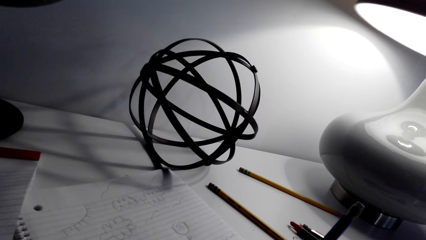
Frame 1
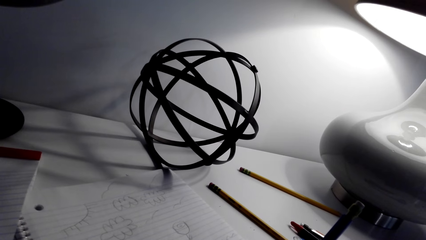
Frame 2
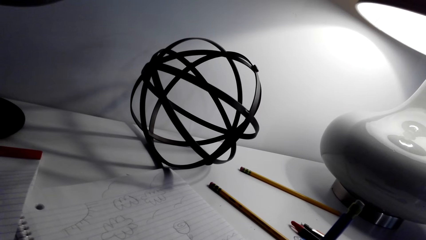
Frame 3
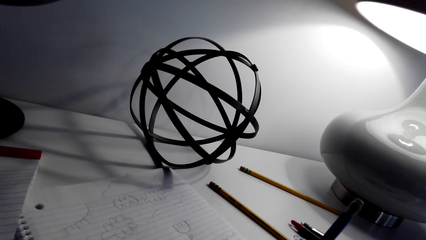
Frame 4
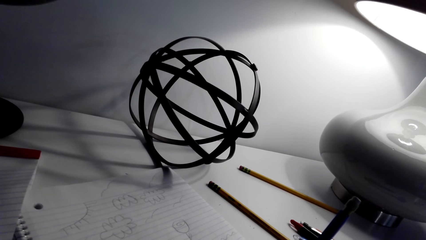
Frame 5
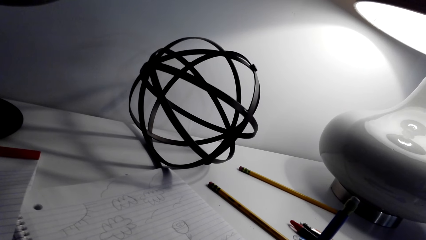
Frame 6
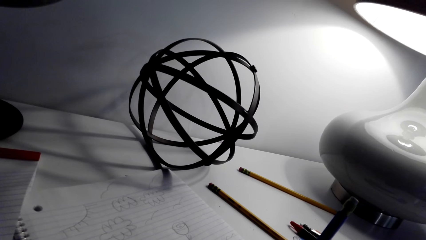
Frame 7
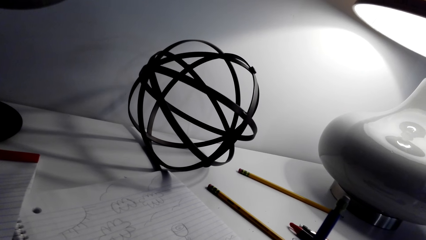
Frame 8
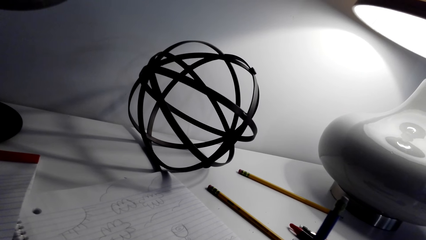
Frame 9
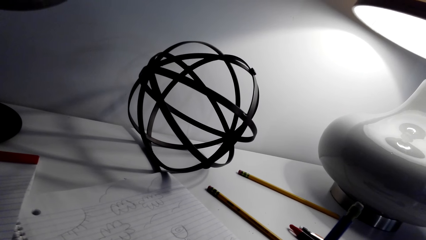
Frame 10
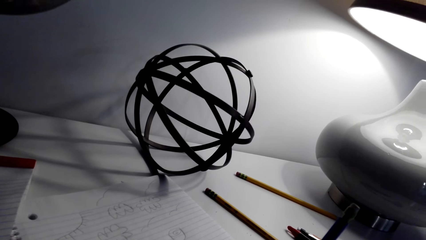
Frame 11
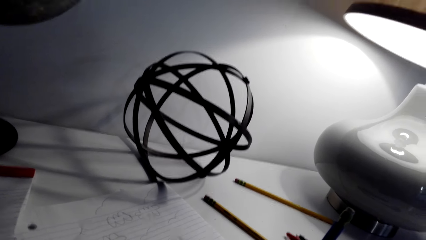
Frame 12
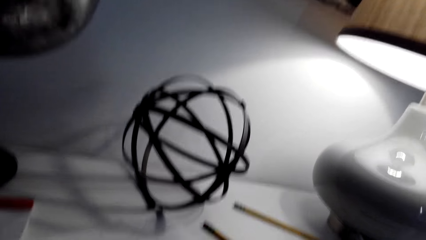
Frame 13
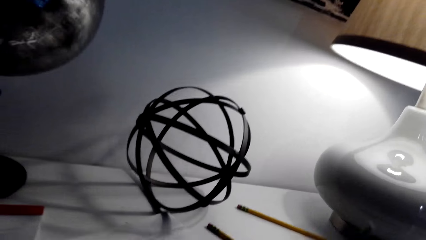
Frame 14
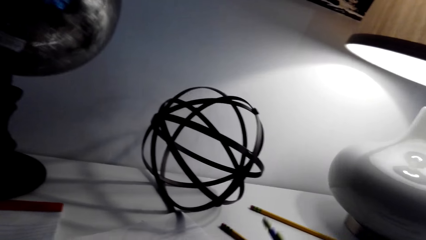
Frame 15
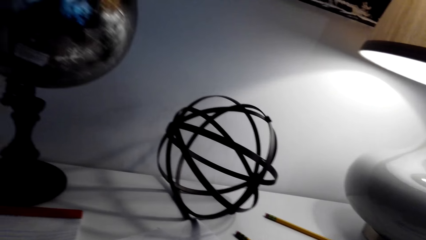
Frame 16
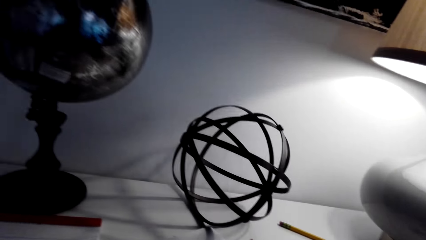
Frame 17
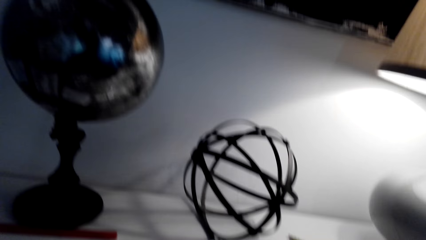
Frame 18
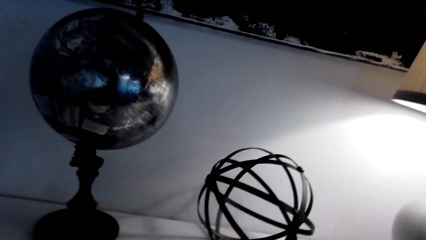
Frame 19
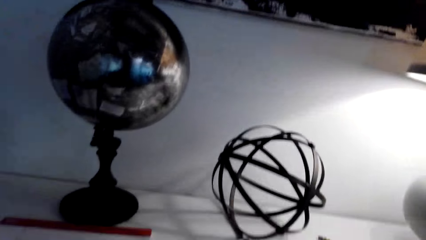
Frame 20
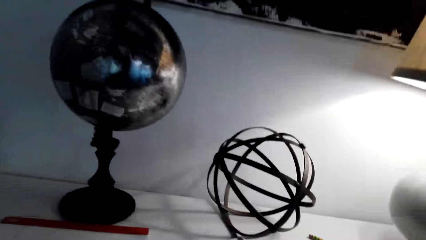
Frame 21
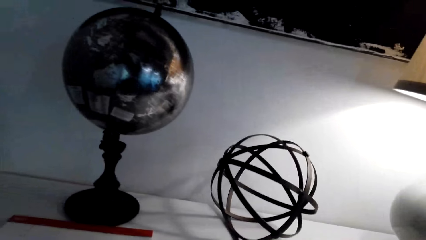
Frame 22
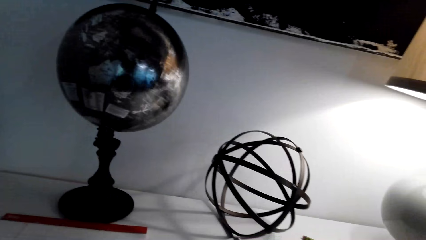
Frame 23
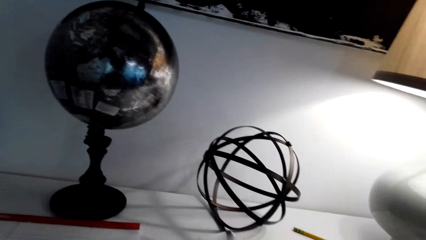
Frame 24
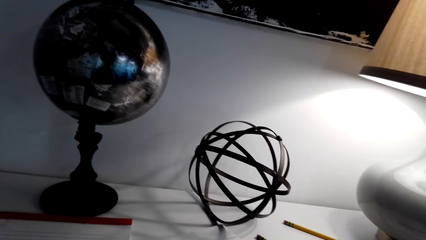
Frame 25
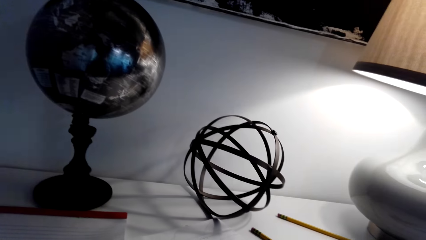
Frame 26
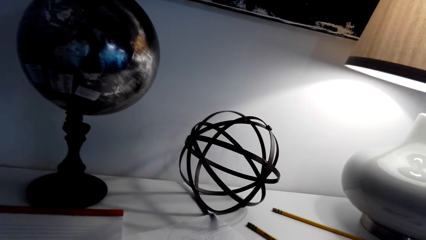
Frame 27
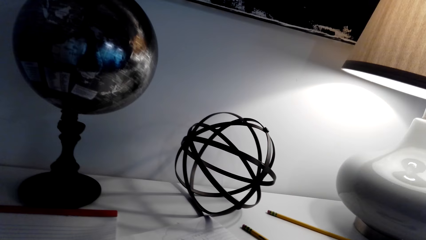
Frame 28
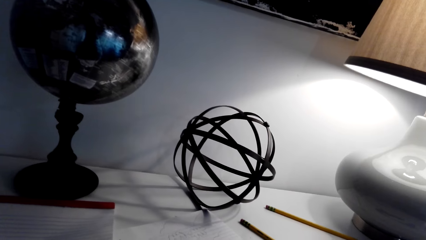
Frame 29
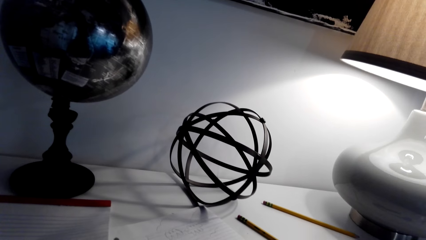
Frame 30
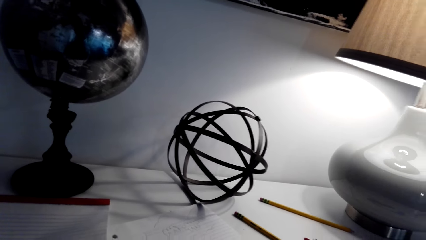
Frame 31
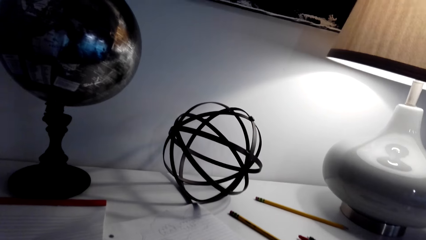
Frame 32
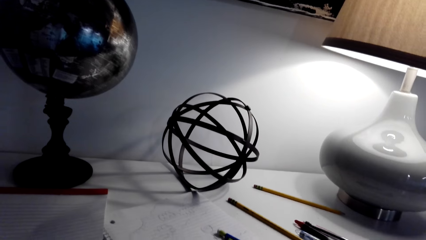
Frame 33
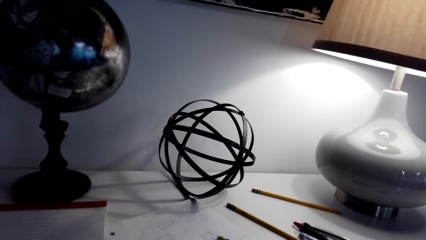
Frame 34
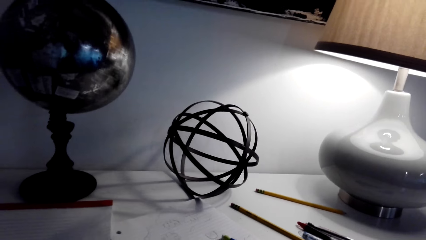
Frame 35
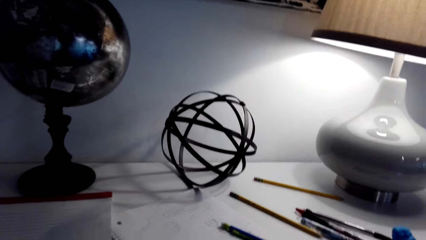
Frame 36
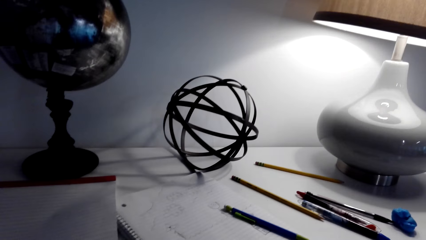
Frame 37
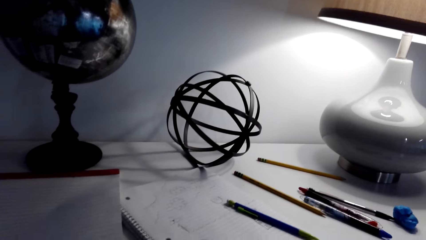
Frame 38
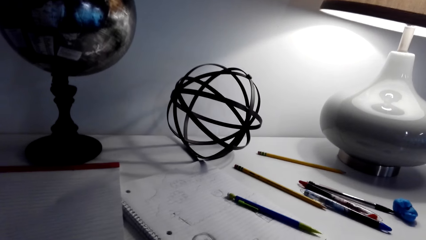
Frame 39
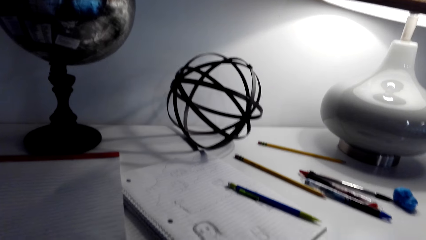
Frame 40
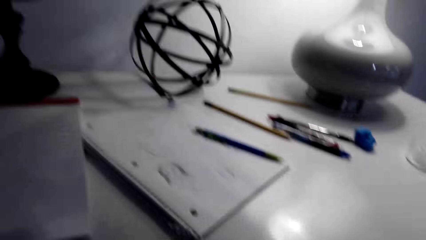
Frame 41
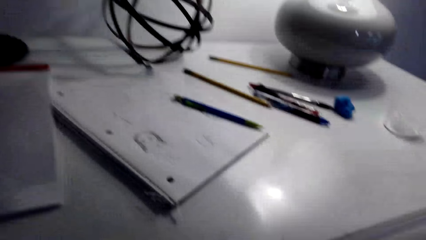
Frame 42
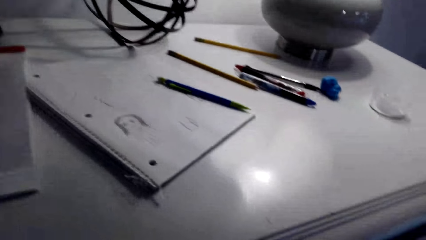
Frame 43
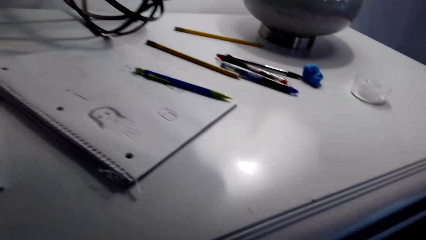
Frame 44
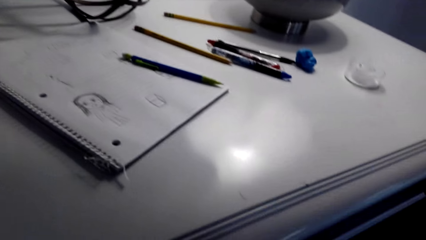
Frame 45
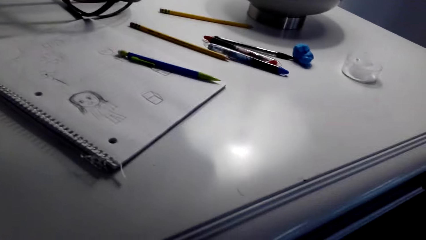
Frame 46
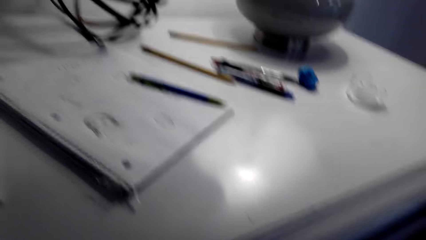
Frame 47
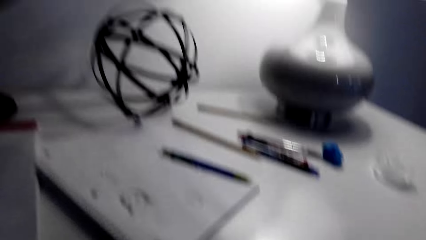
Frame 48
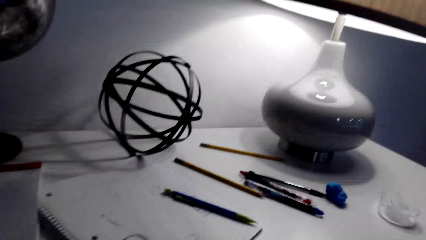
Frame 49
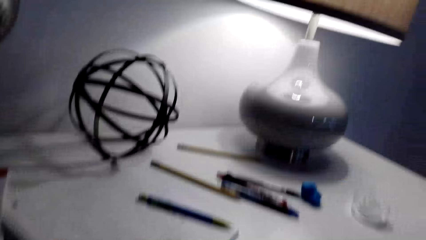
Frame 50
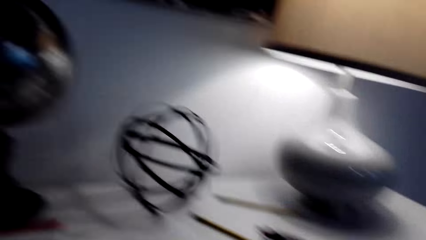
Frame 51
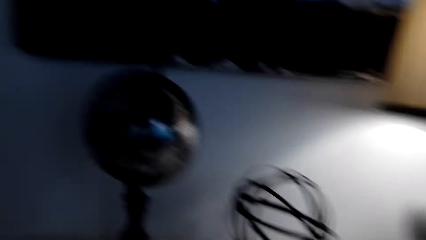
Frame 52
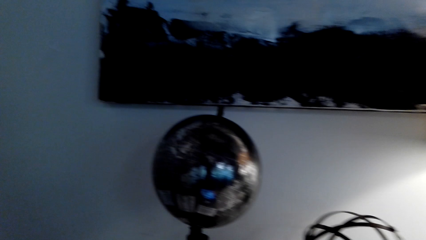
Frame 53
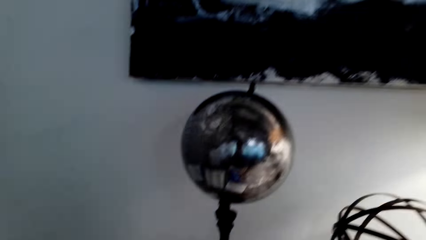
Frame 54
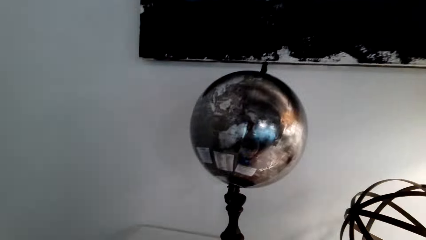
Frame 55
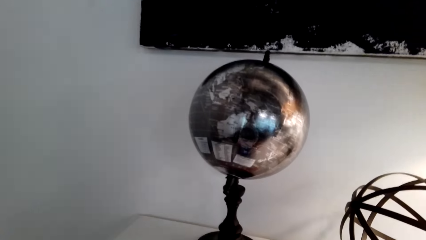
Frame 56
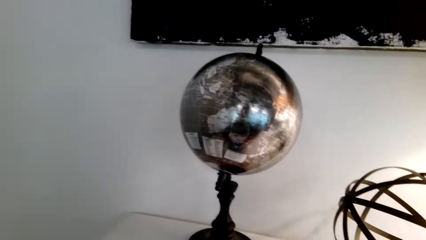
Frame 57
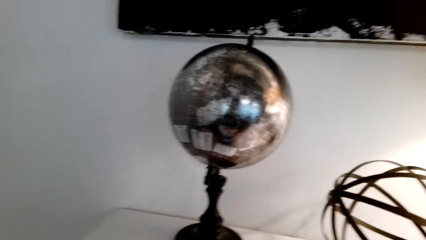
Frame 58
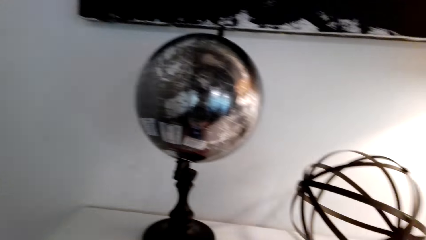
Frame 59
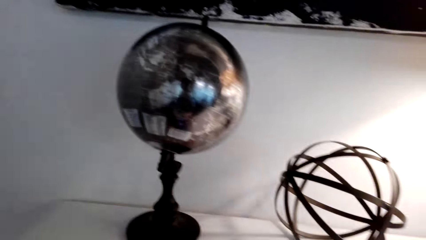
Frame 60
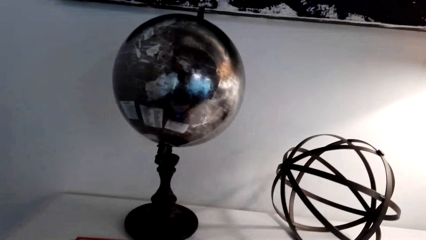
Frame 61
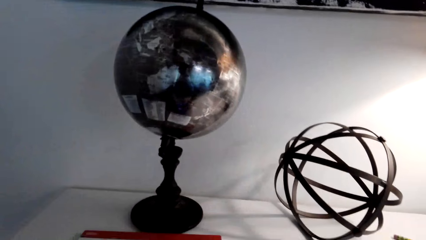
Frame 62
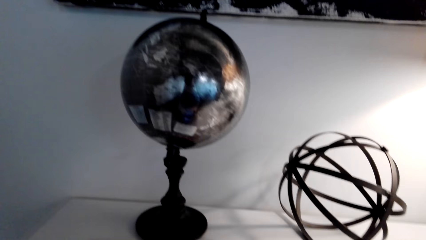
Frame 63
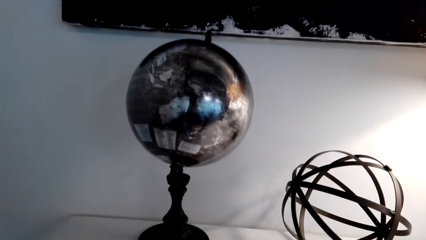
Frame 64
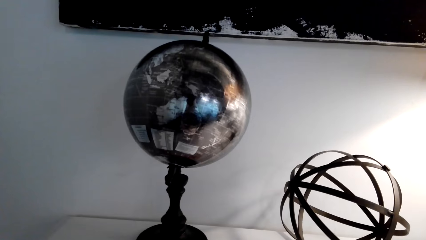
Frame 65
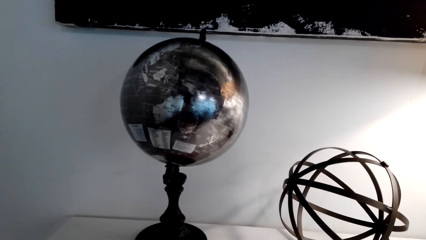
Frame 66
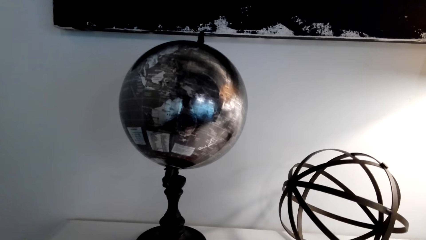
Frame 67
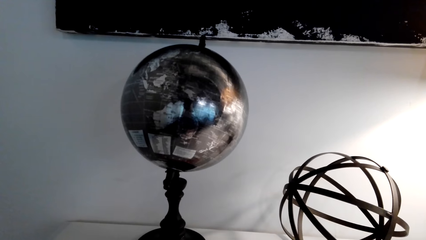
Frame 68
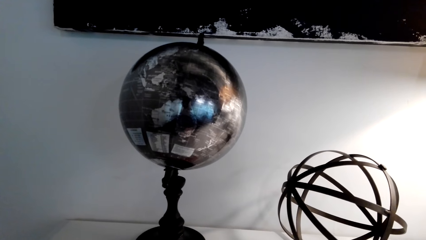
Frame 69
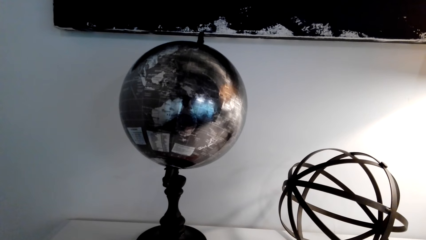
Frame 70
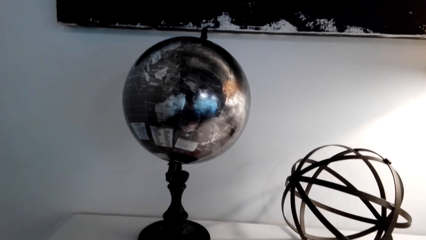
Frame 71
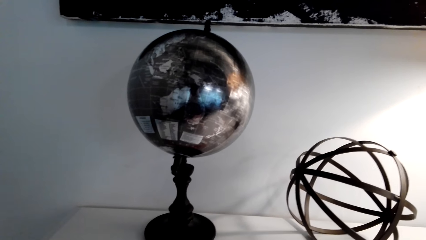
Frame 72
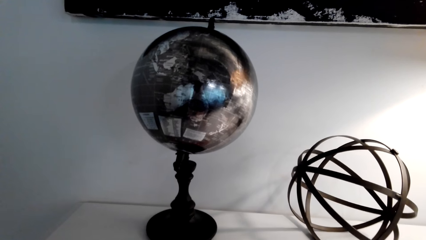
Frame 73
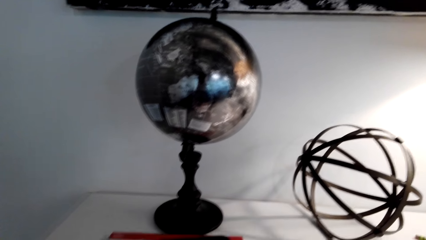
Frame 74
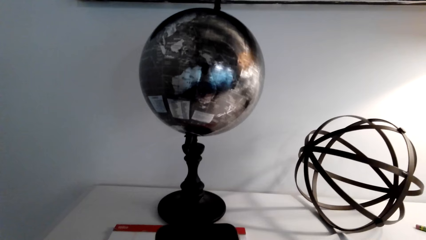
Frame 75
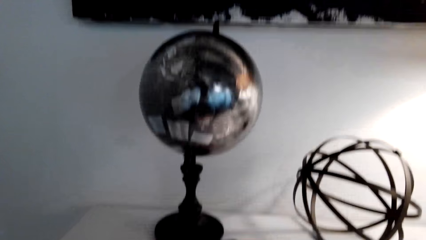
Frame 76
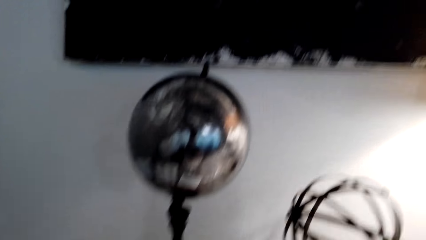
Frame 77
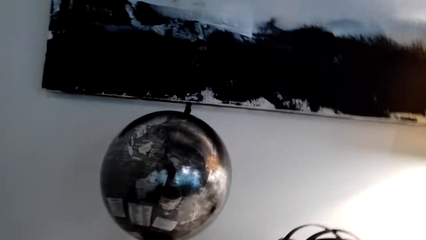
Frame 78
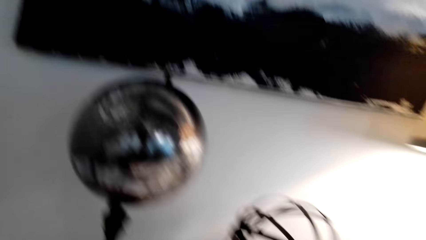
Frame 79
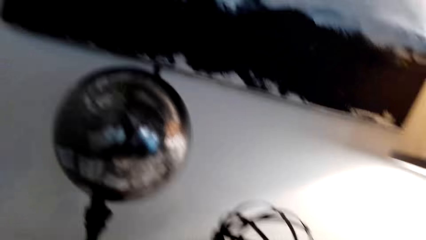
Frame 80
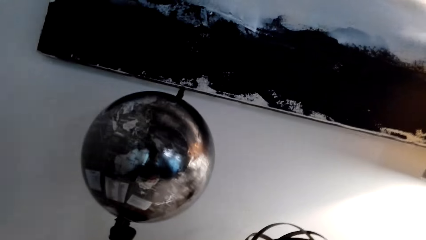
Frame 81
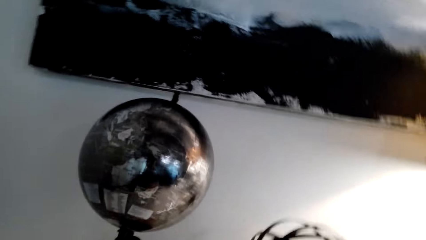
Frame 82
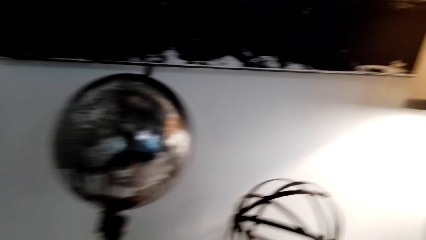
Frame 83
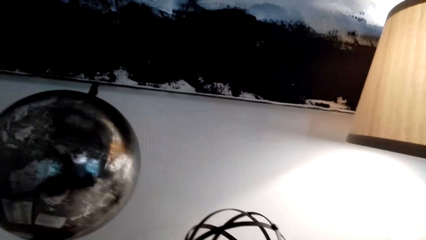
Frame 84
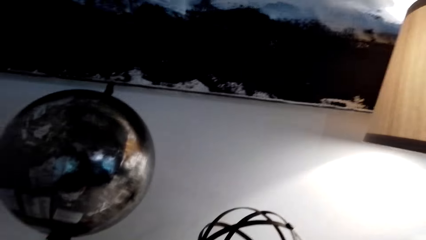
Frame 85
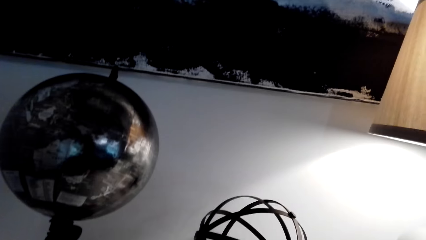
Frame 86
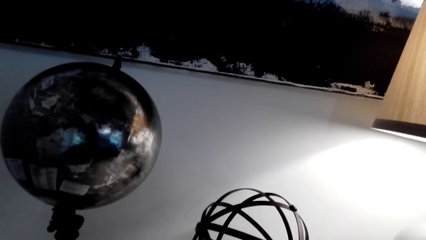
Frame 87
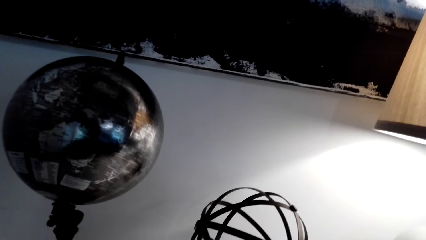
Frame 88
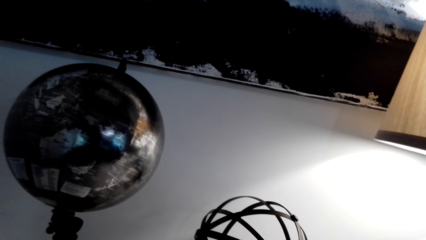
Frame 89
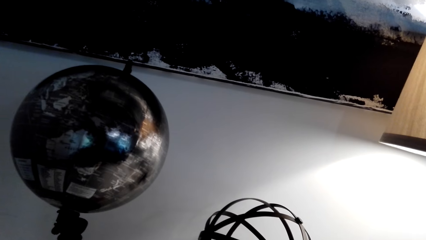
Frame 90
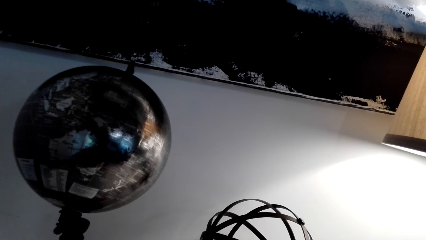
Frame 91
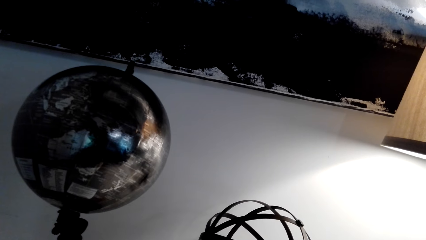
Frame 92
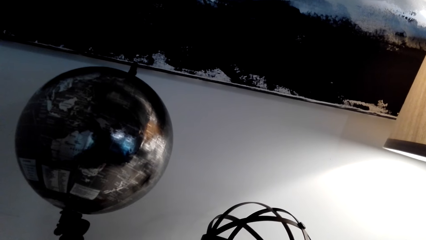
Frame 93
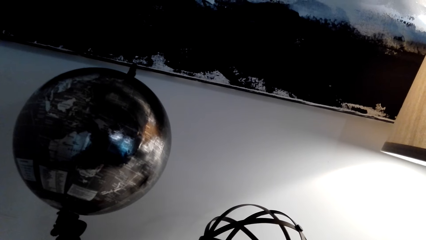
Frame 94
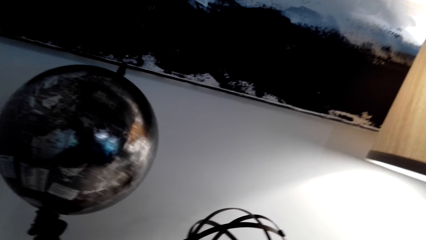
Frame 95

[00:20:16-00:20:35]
The camera wearer converses with a person. She puts down her pencil. She looks around the house. She looks around.
